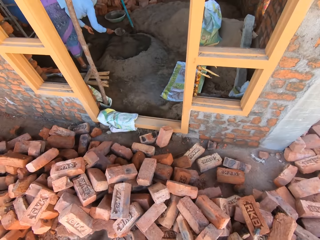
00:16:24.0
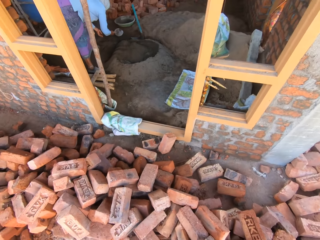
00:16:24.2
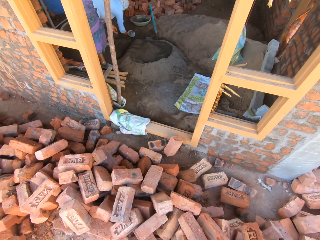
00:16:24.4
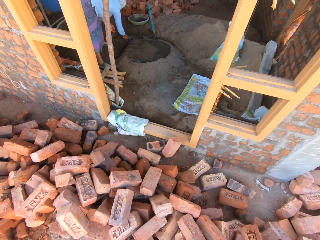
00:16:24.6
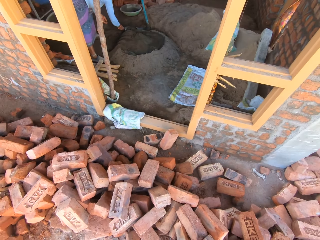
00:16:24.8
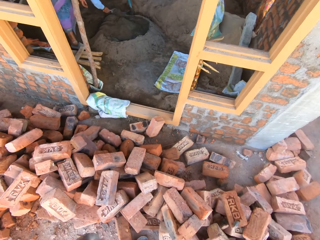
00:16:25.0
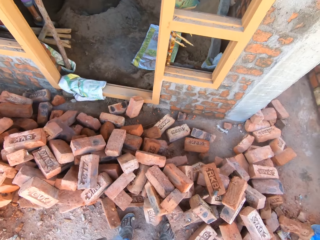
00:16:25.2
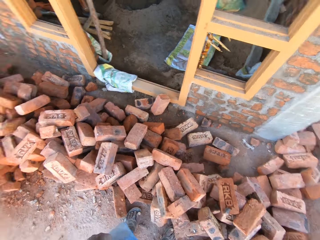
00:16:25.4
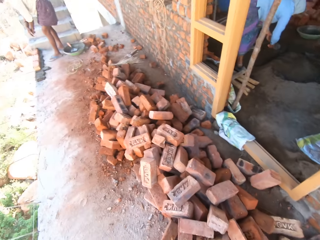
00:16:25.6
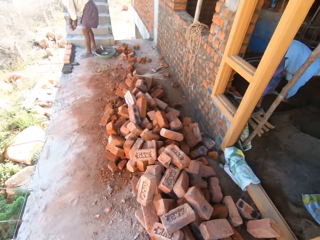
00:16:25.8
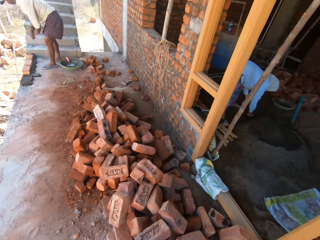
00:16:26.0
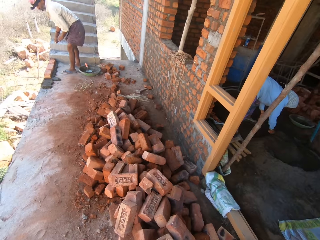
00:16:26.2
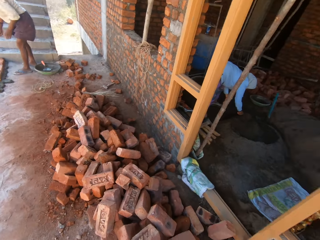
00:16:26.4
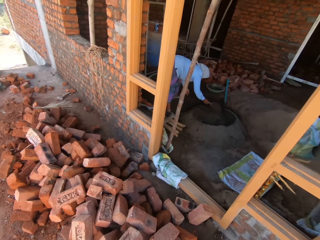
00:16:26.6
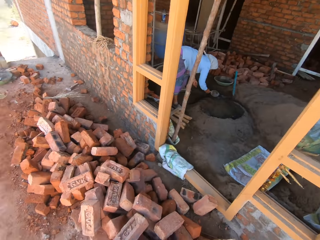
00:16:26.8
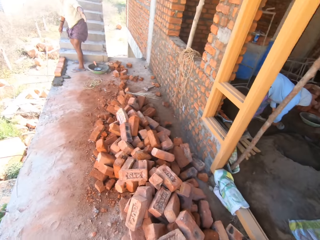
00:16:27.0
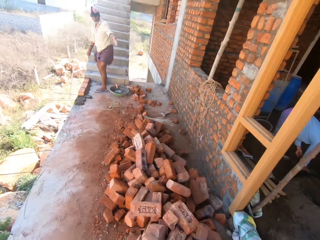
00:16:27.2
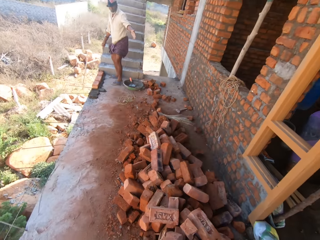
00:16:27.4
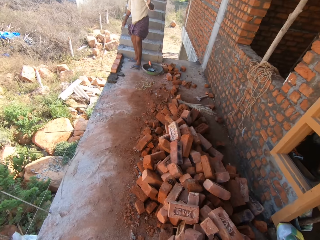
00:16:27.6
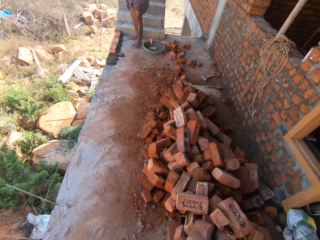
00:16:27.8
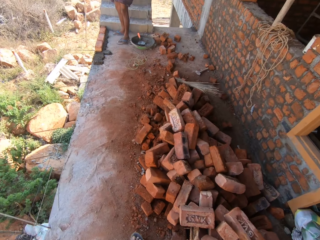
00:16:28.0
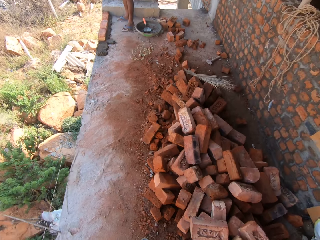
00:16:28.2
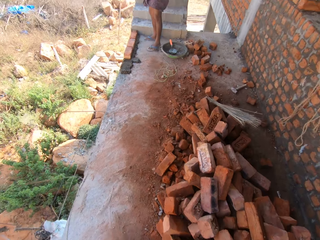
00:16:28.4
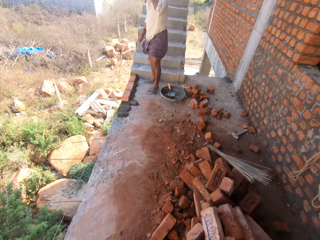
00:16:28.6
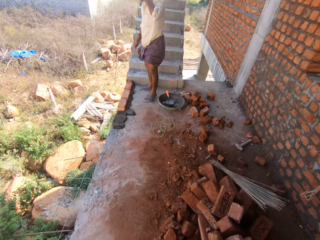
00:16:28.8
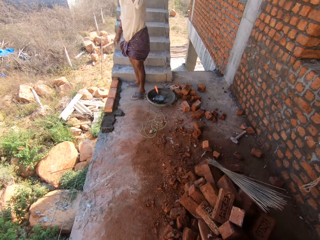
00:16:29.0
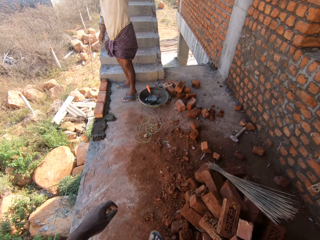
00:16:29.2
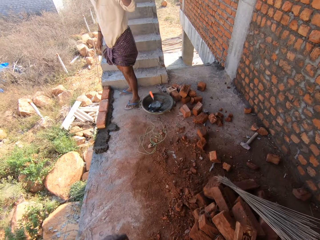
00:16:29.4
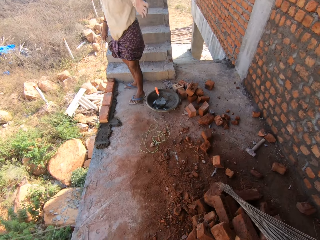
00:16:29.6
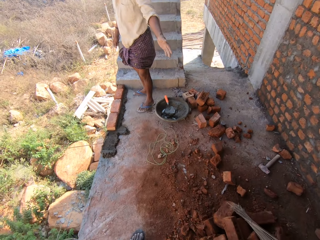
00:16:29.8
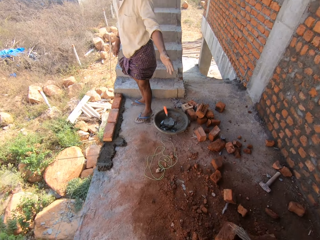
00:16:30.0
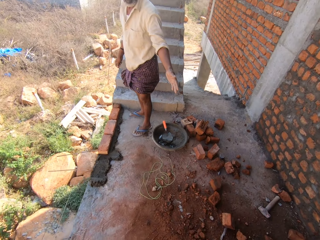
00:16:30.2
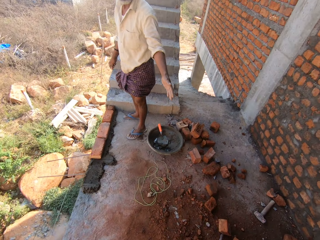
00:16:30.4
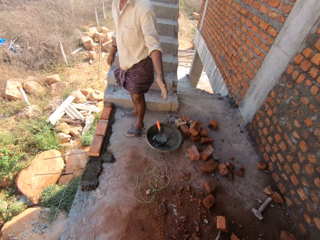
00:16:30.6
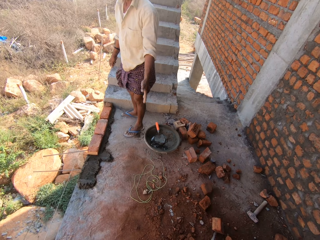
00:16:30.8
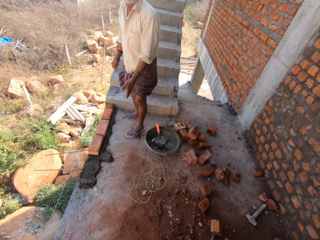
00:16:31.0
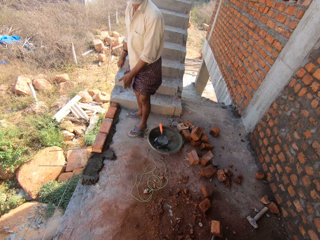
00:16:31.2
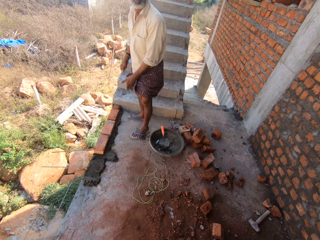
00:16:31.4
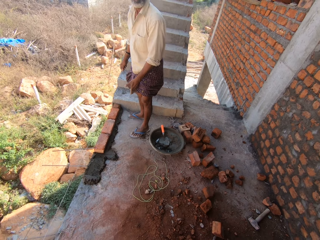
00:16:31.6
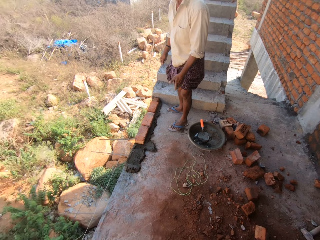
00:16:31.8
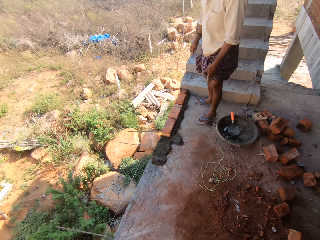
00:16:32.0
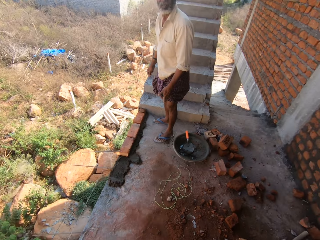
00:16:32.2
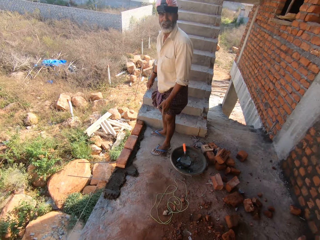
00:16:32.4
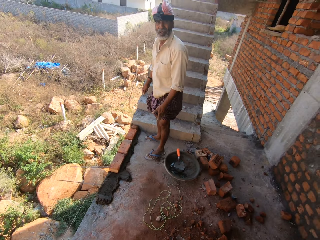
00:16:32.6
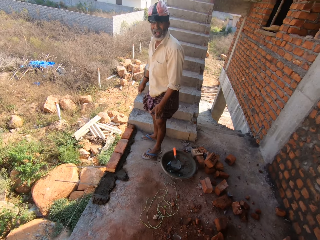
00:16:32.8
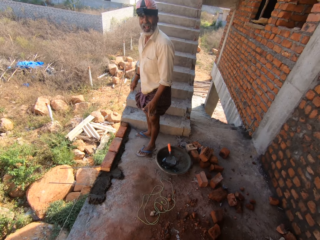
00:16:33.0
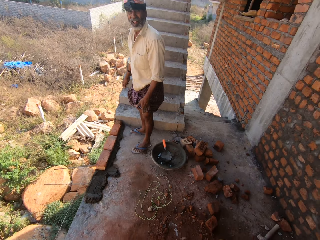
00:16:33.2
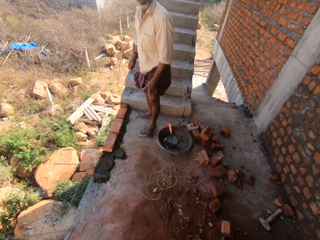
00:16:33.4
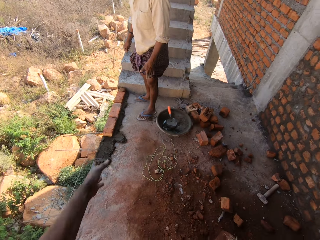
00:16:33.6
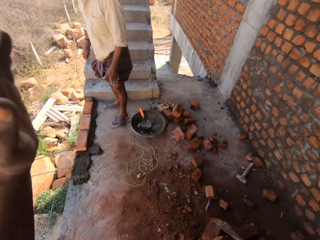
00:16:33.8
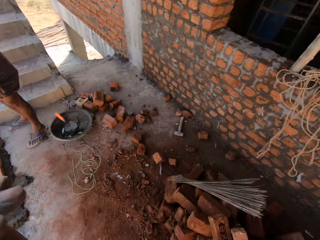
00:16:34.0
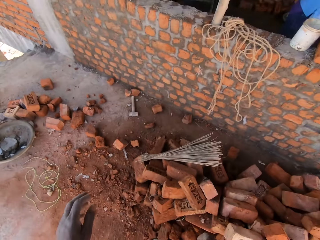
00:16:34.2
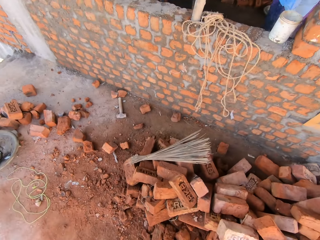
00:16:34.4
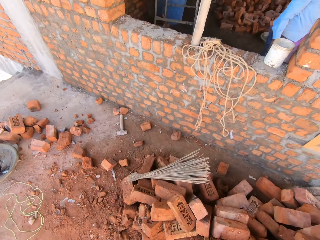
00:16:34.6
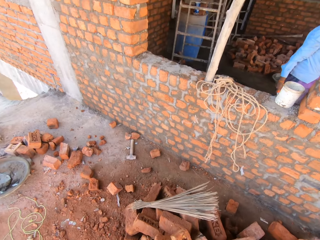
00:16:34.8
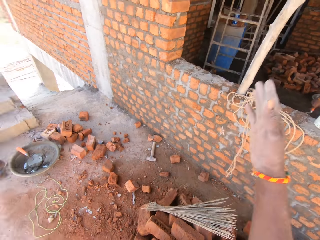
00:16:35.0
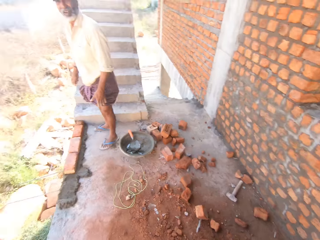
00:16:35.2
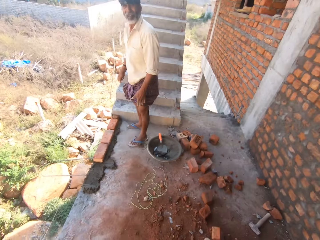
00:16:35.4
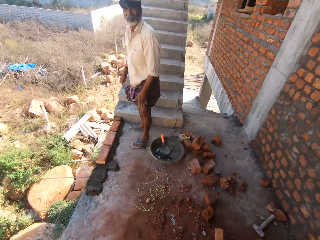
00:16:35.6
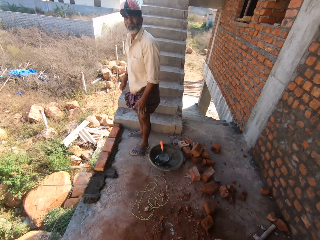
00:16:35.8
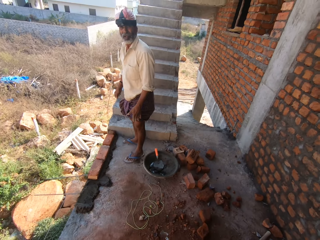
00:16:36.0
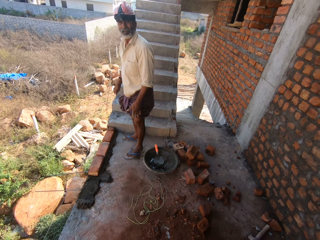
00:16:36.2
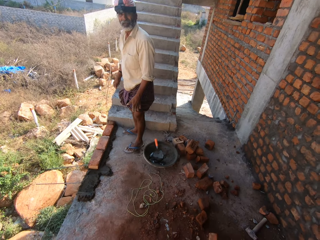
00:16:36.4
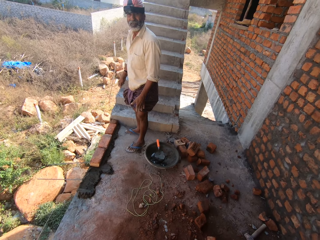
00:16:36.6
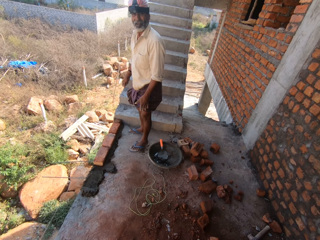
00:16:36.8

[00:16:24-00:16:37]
A person holds the trowel. The person mixes the sand with the trowel. The camera wearer walks around. The person sways the left hand. The camera wearer looks around. They raise the left hand. They look around. They raise the right hand.

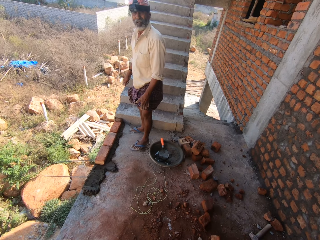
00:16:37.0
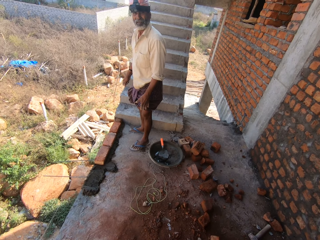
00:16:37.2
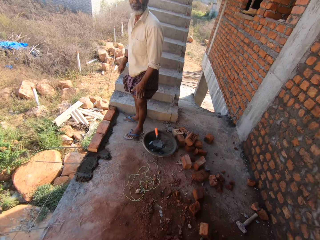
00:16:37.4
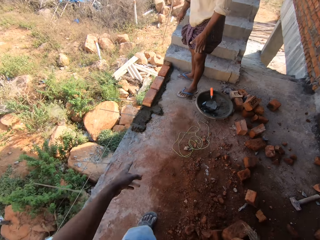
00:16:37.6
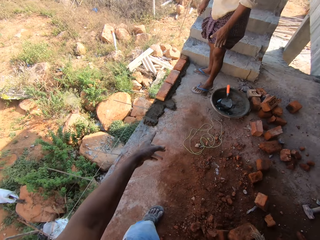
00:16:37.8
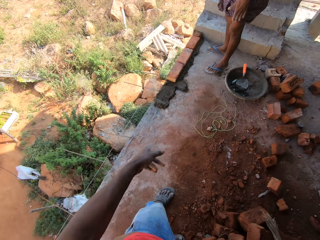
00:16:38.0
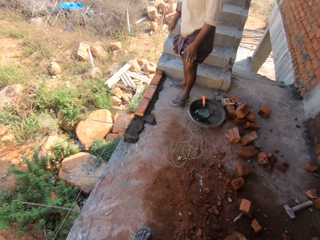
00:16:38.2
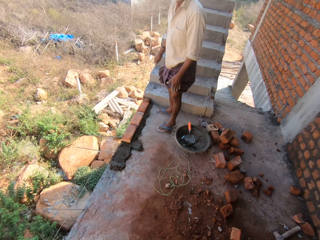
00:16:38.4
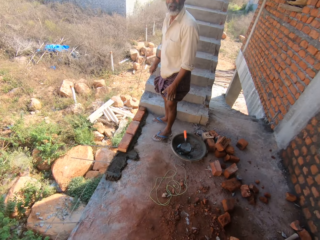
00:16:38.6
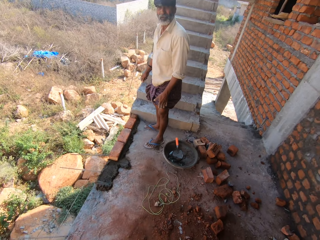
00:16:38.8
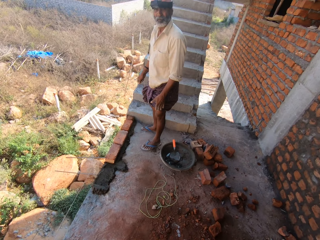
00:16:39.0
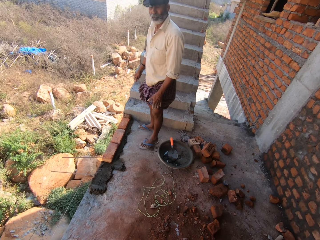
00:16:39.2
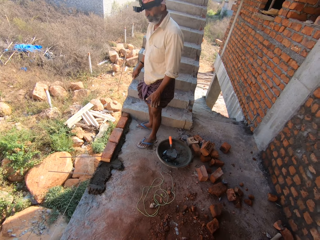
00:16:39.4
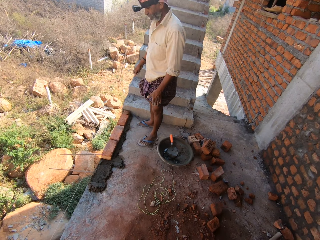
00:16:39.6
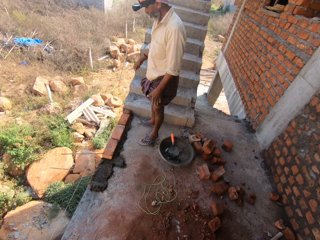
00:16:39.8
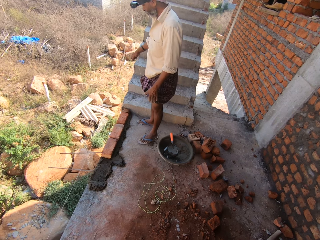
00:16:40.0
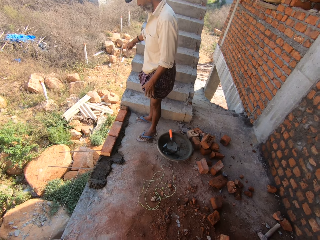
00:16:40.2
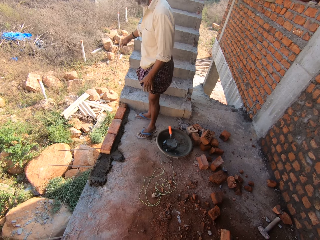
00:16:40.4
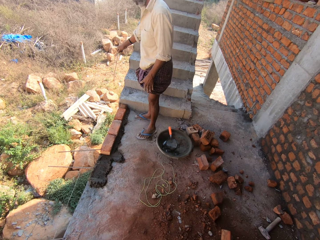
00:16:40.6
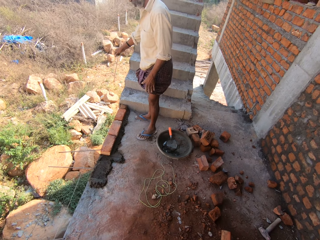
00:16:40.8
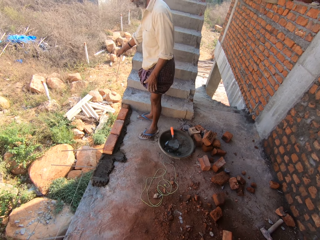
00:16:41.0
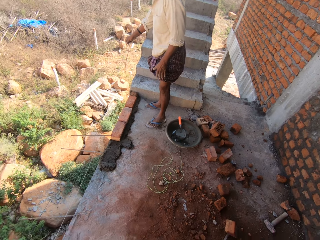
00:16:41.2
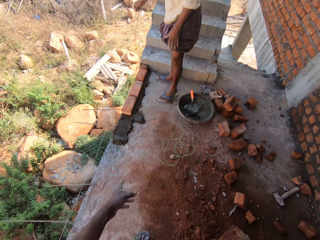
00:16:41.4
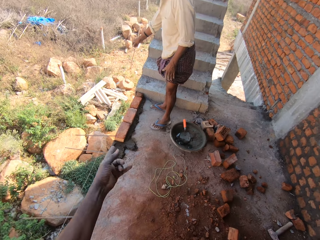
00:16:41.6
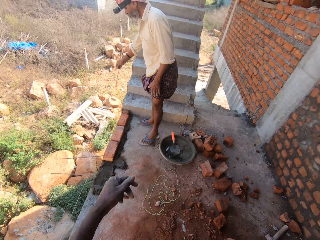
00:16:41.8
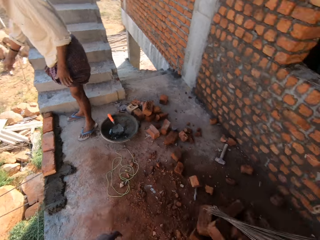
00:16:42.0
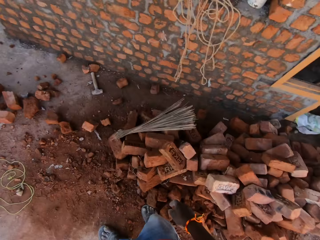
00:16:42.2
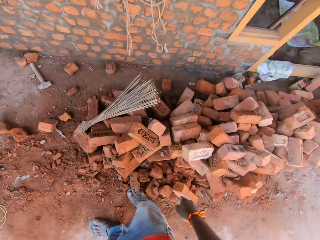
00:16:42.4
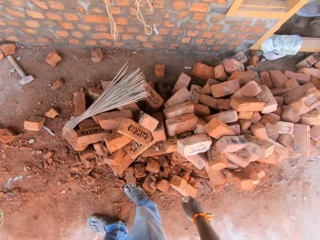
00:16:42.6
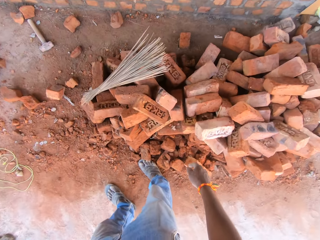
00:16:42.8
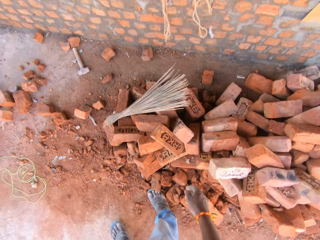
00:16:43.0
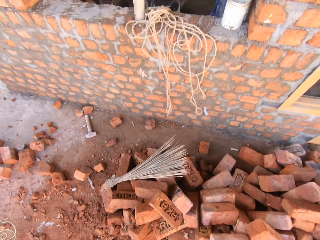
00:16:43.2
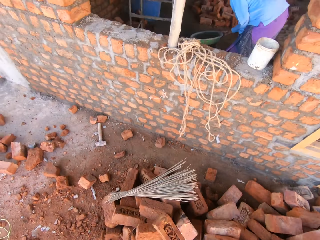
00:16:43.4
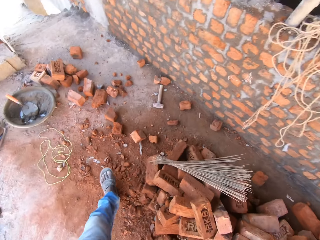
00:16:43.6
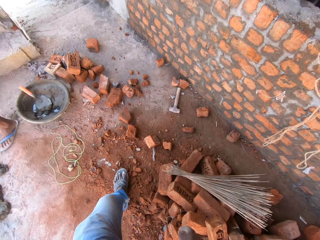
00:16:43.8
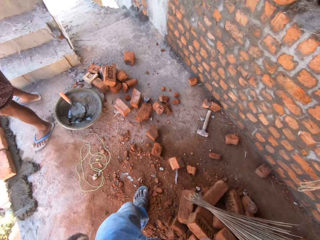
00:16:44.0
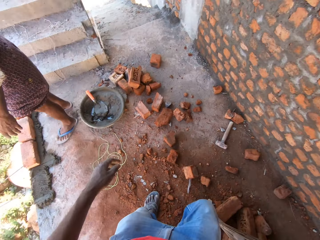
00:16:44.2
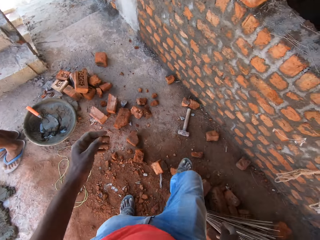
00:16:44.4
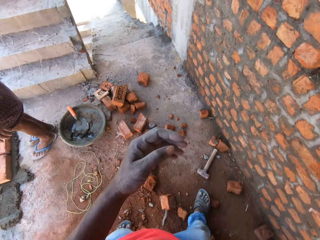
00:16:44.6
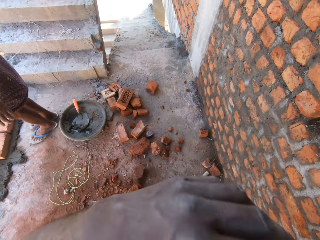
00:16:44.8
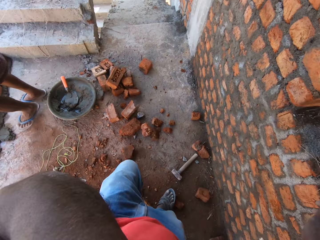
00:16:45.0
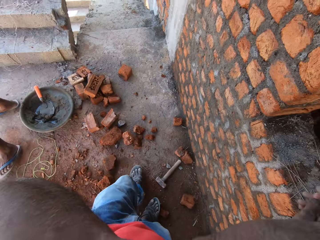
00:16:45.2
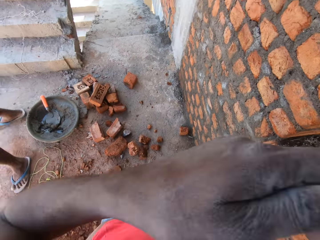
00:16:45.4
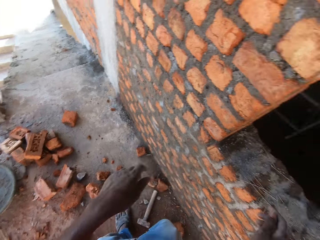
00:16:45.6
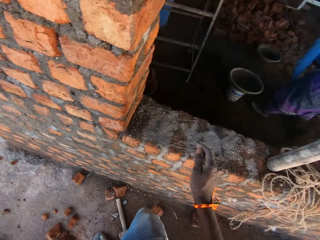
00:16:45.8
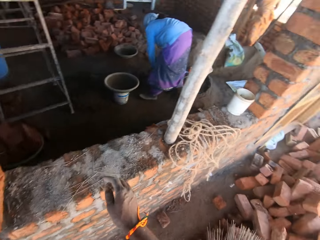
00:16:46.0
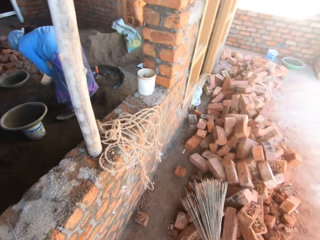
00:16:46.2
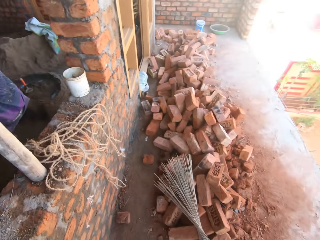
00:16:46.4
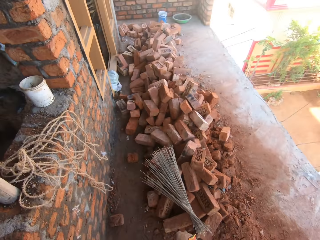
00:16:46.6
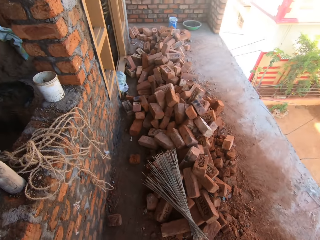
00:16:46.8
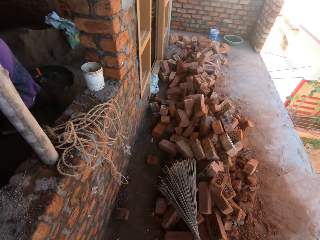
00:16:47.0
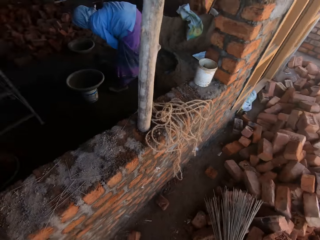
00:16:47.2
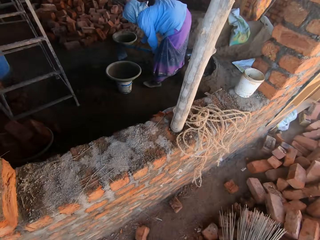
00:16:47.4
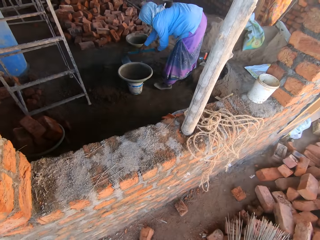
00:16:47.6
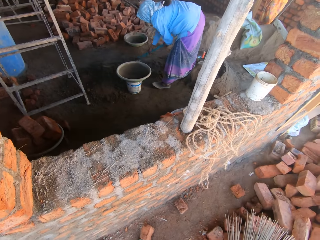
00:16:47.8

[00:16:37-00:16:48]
The camera wearer points on the bricks with the left hand. They sway the left hand and look around. They raise the left hand. They drop the left hand and look around.
